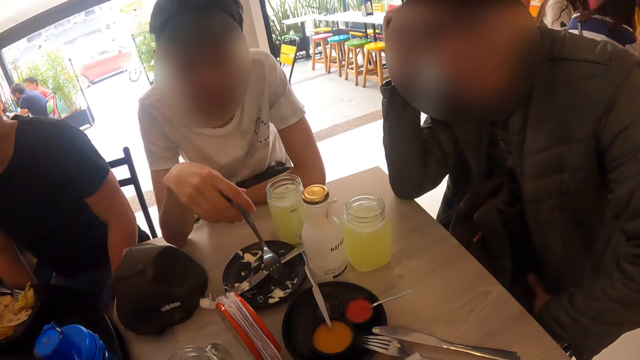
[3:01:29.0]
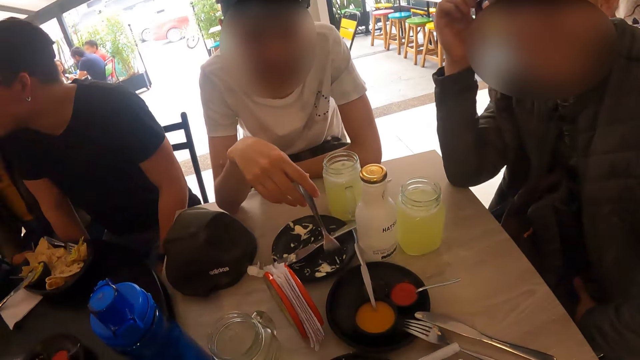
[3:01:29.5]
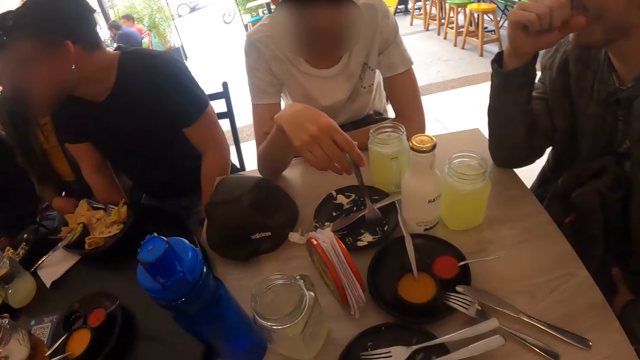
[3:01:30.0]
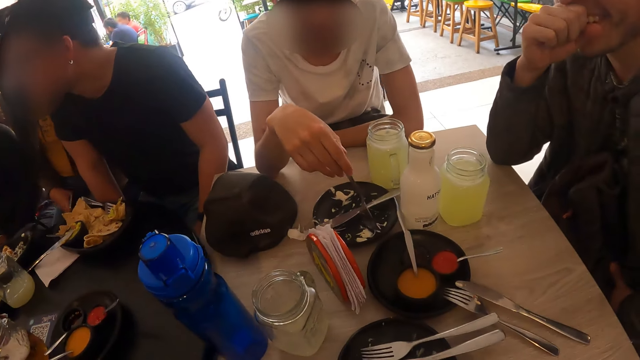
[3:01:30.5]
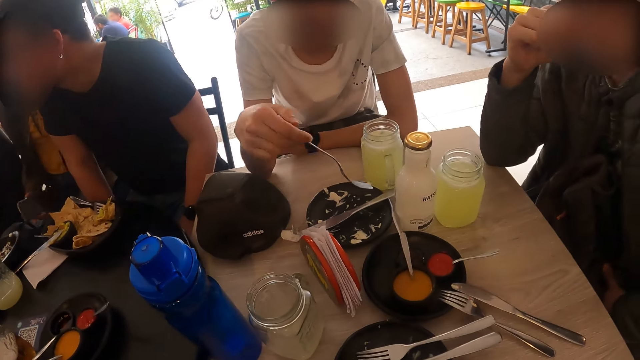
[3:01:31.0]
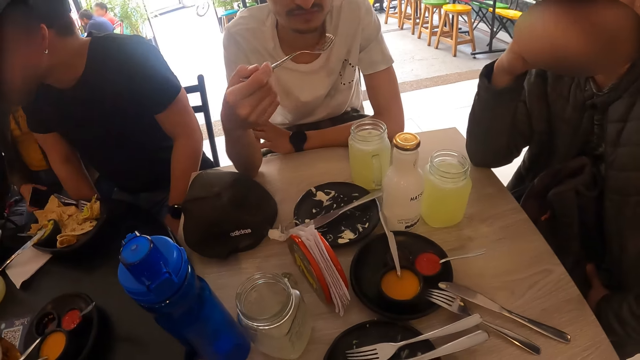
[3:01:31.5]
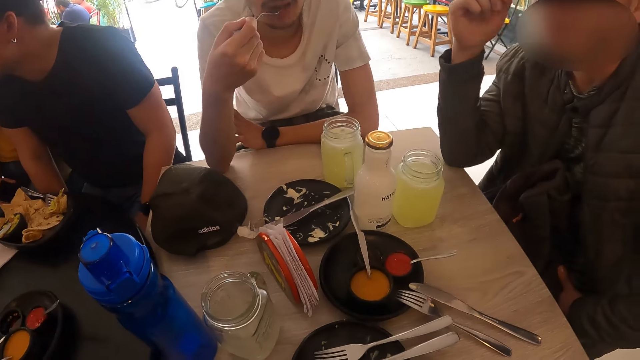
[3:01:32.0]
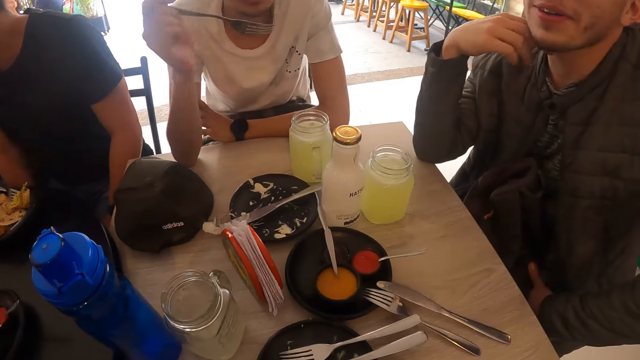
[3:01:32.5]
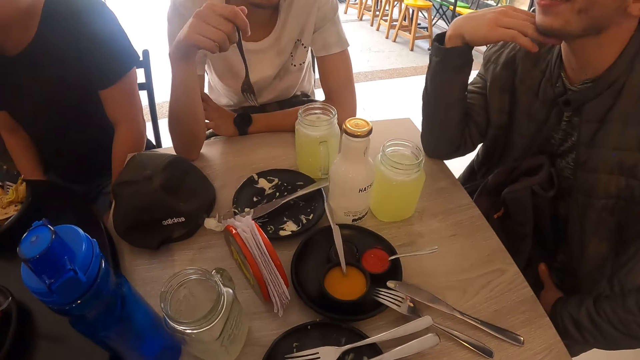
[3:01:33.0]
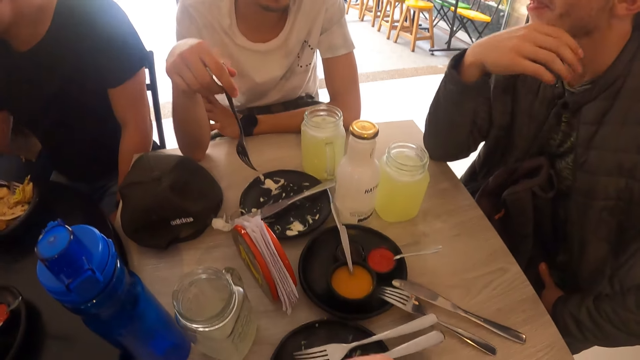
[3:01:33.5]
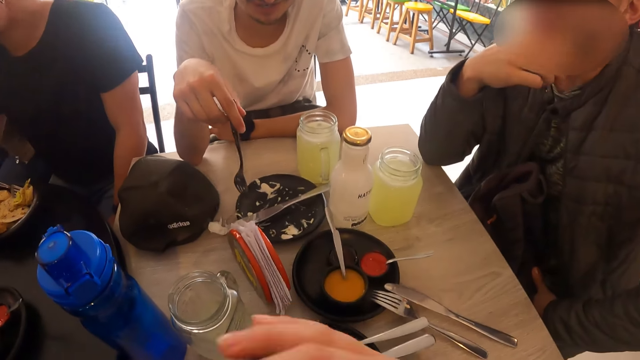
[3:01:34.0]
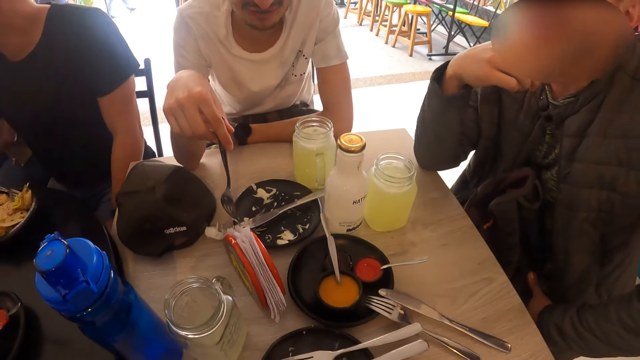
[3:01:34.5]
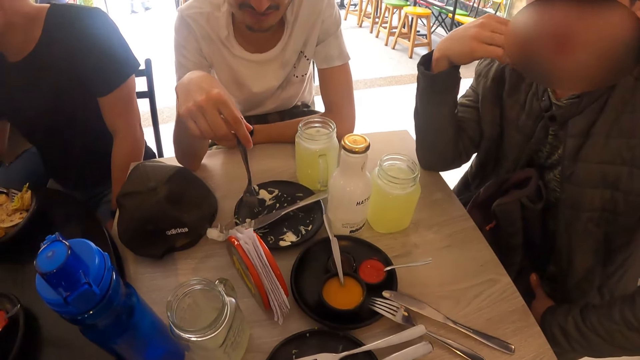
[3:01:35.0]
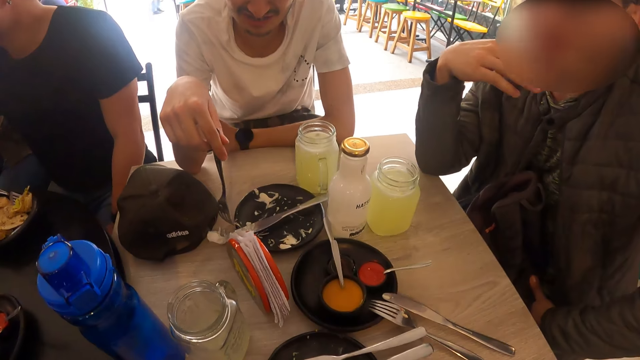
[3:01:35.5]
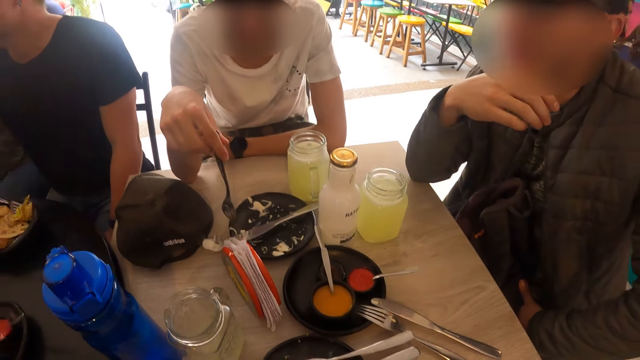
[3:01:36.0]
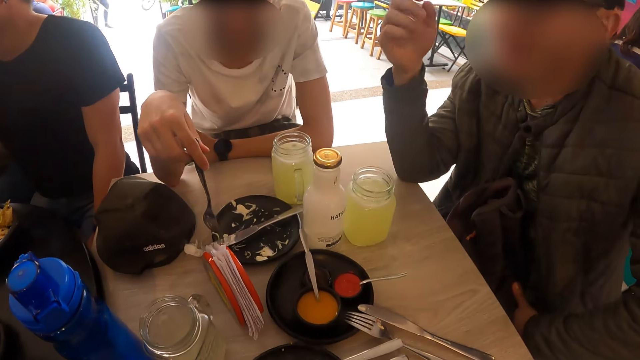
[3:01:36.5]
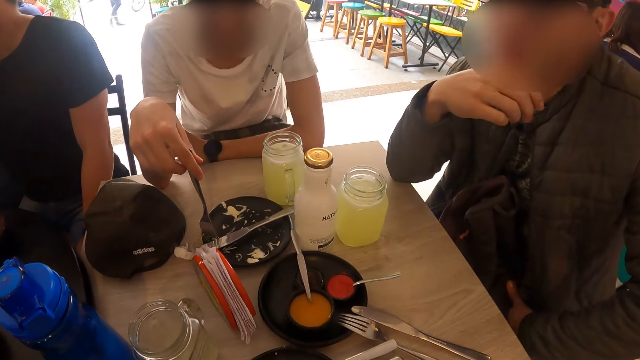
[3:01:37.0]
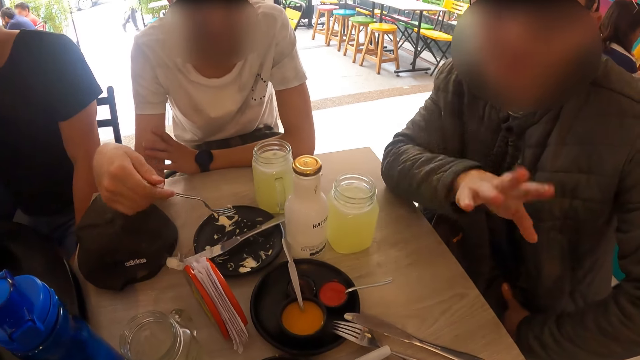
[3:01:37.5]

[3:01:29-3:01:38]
A man picks a piece of salad from the plate on the table with the fork in his right hand. A woman picks up the phone in her lap. The man eats the salad on the fork in his right hand. Another man interacts with the camera wearer. The camera wearer moves his hand. The first man eats salad from the plate on the table with the fork in his right hand. The other man interacts with the camera wearer.

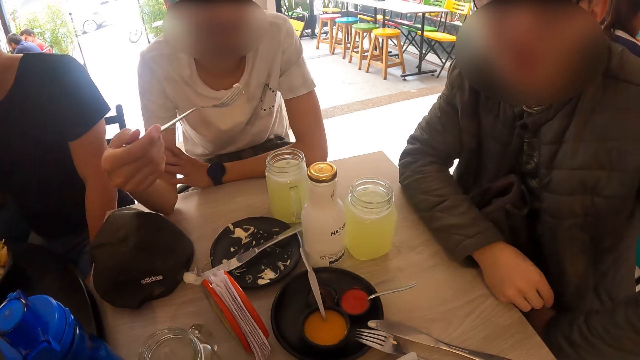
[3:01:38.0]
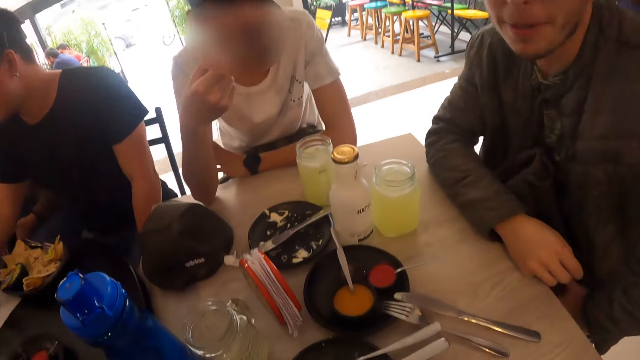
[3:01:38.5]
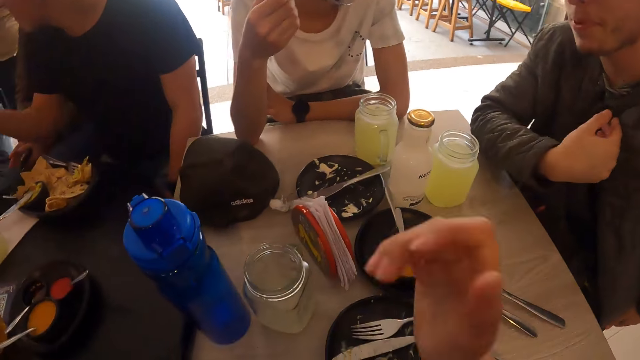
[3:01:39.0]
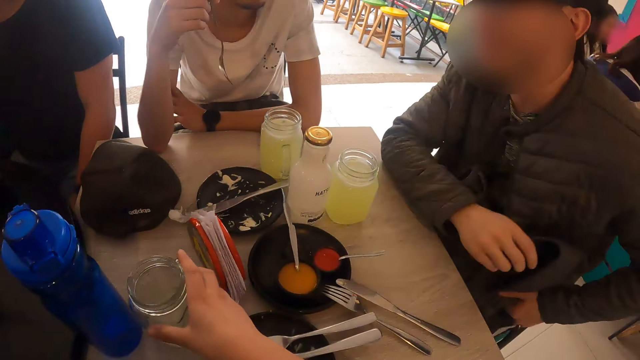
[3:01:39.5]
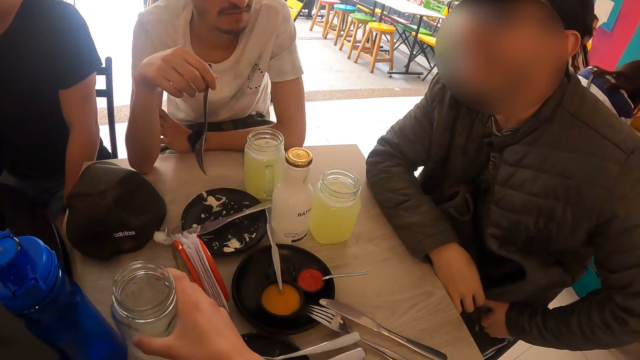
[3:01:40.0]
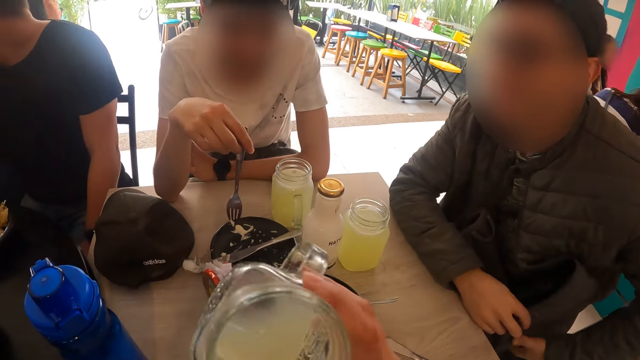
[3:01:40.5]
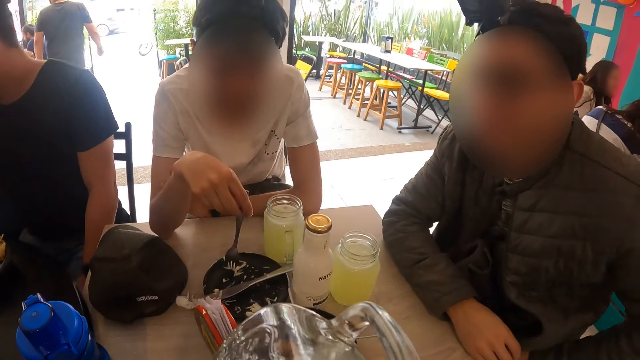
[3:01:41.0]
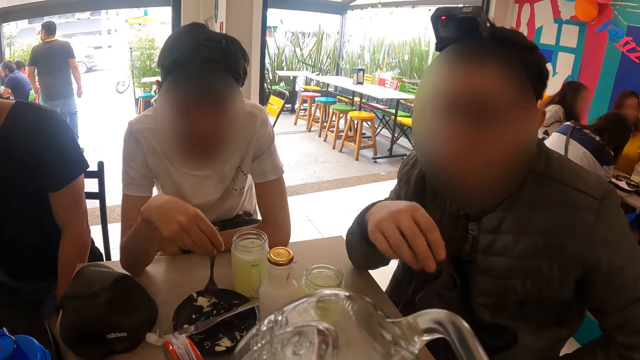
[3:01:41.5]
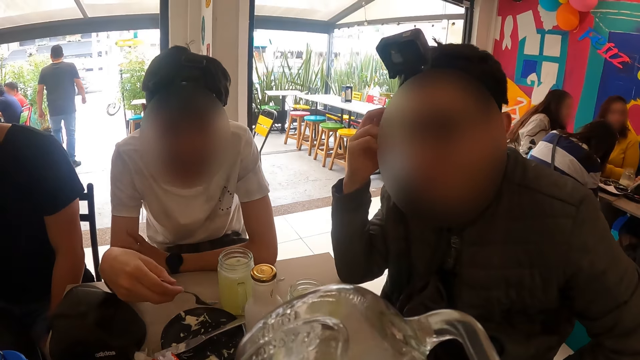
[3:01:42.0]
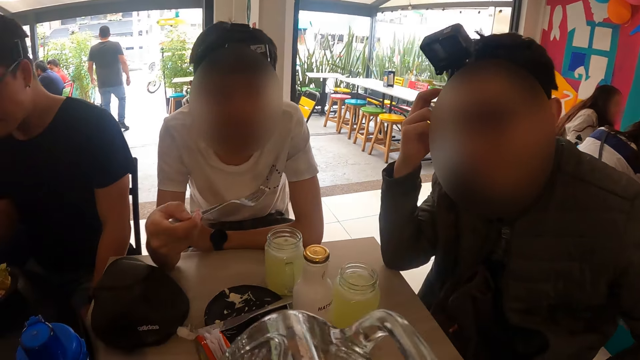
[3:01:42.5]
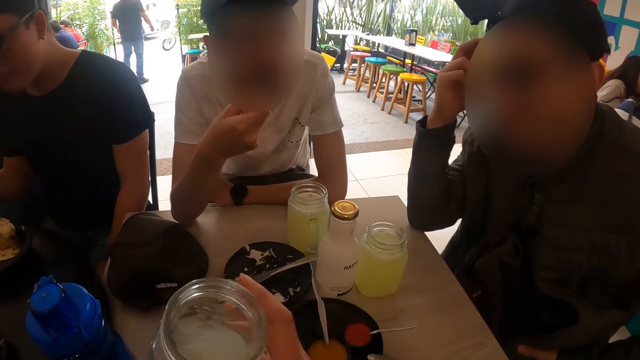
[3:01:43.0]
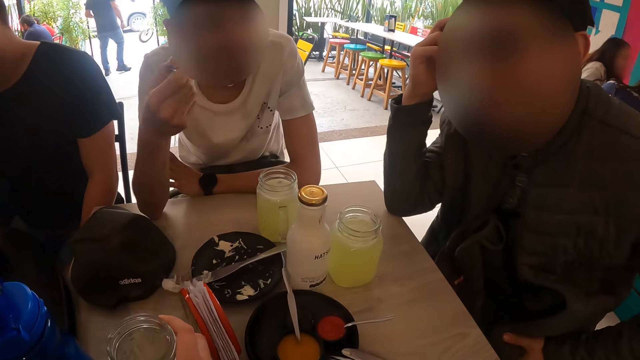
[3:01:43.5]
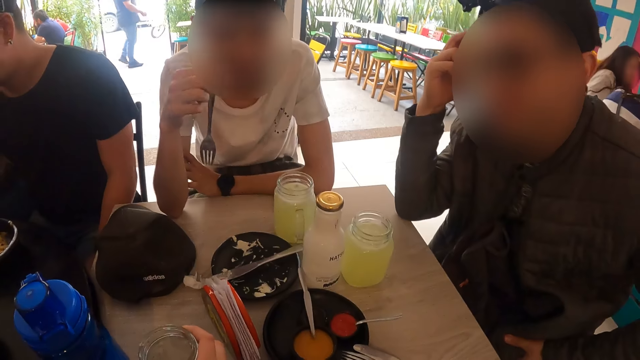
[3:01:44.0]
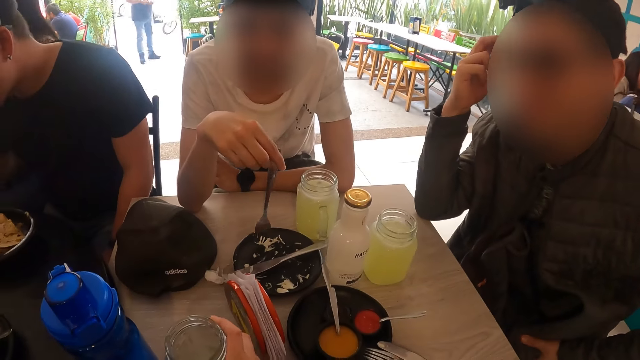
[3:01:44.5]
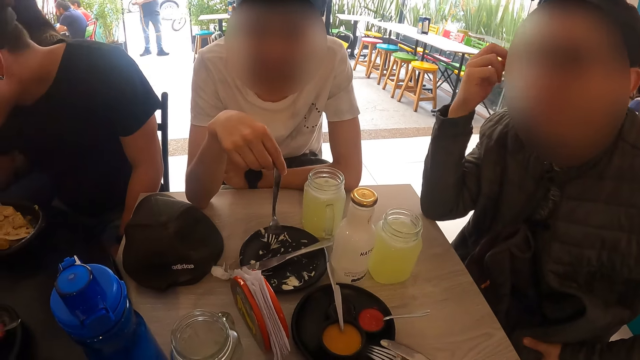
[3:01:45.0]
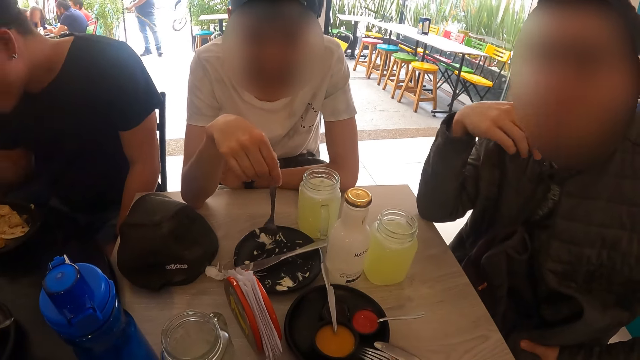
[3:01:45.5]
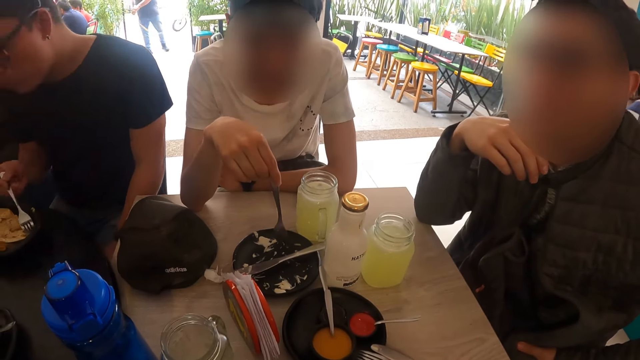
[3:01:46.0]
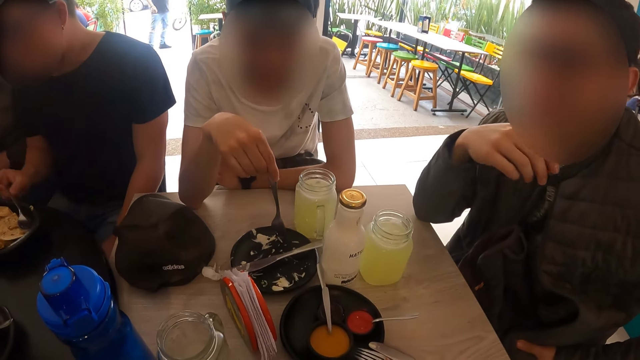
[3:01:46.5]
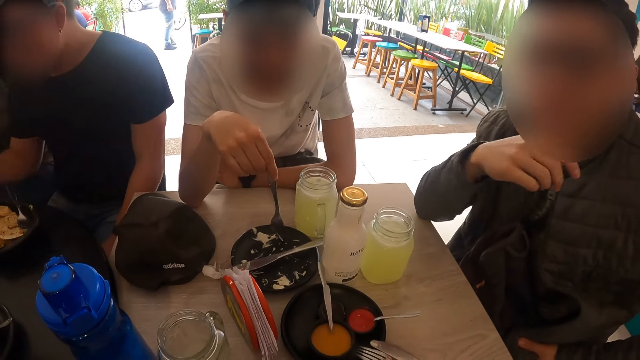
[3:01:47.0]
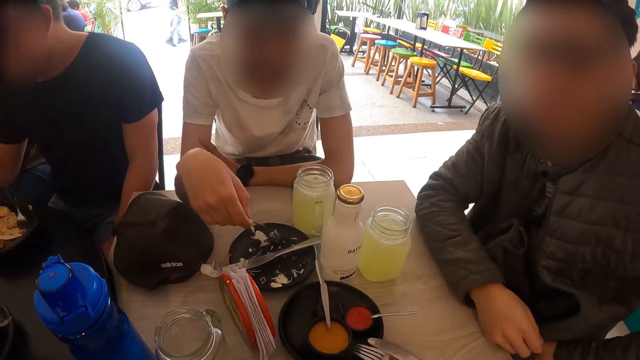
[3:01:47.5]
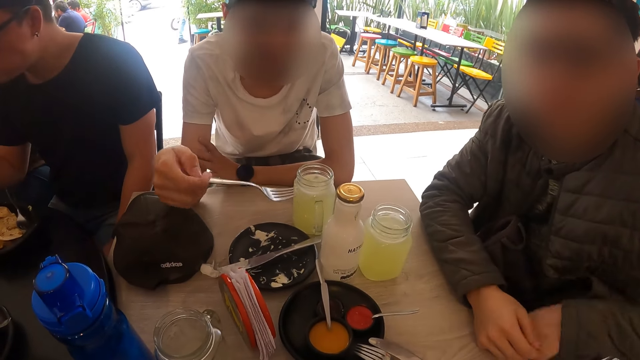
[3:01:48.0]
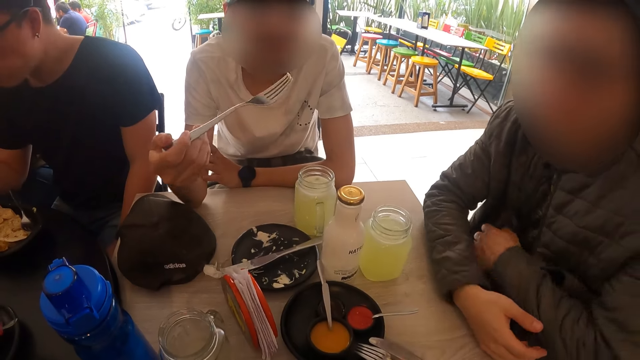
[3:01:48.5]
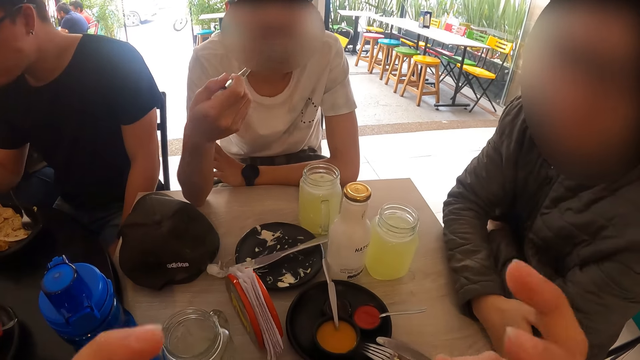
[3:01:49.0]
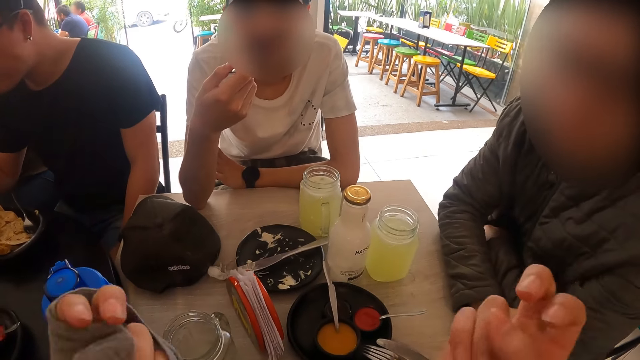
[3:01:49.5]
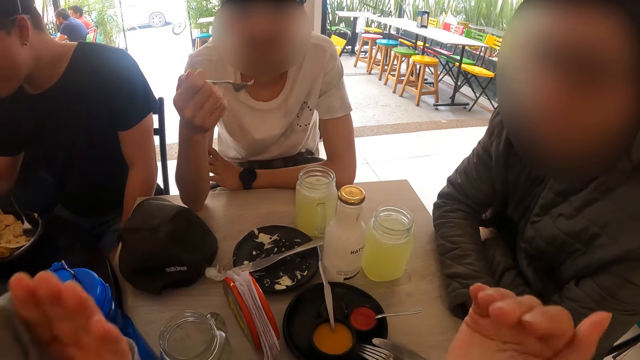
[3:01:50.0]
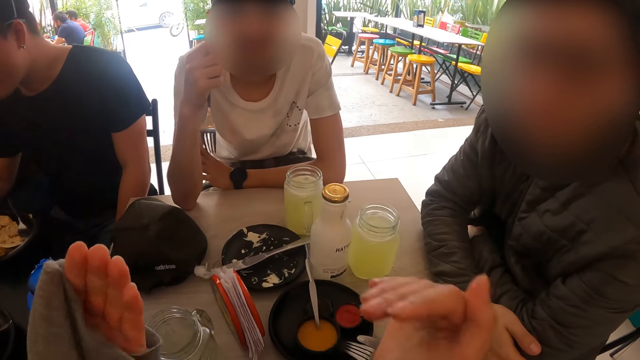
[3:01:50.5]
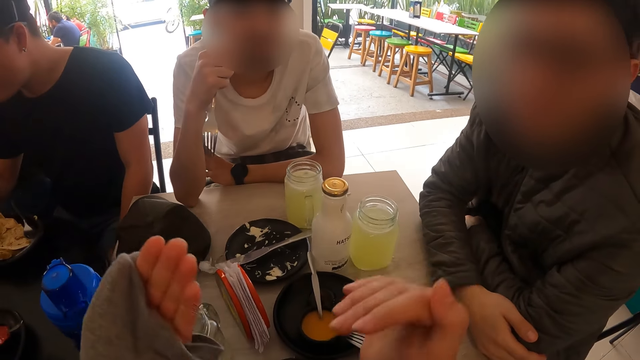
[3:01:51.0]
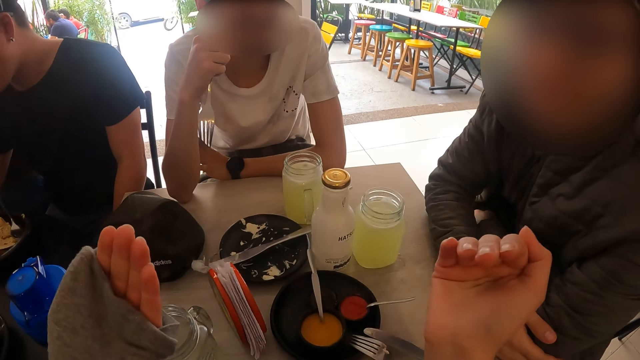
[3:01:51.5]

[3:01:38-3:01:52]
A man puts the fork in his mouth. The camera wearer picks up the glass on the table with her right hand. She drinks the juice from the glass in her right hand. Another man interacts with the camera wearer. The first man scoops the filling with the fork and puts the fork in his mouth. The second man scratches his head with his hand. The camera wearer drops the glass in her right hand on the table. The first man scoops the filling with the fork. A third man places the fork in the plate. The first man scoops the filling with the fork. The second man moves his hands on the table. The first man puts the fork in his mouth. The camera wearer lifts his hands.
